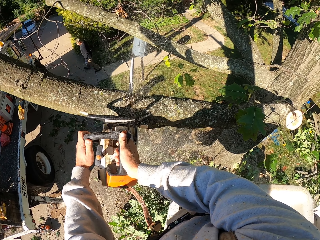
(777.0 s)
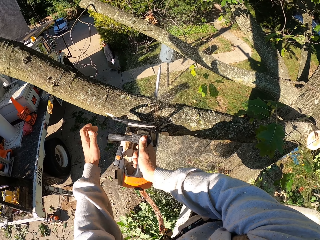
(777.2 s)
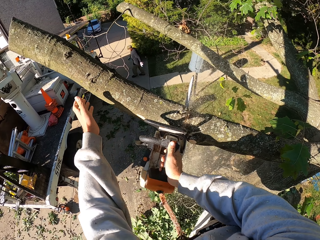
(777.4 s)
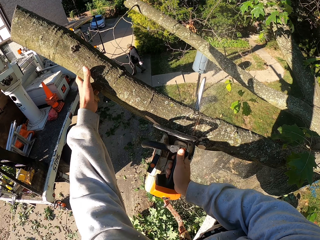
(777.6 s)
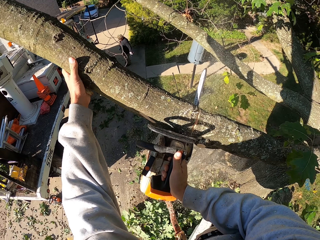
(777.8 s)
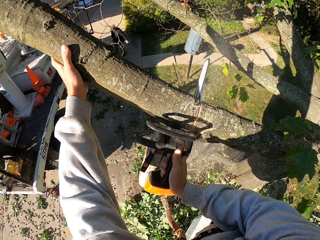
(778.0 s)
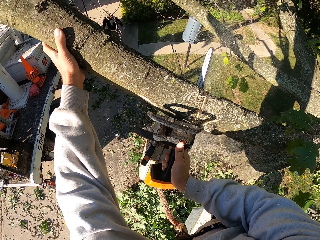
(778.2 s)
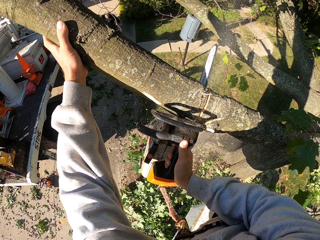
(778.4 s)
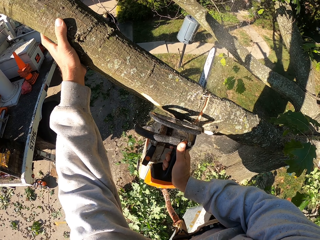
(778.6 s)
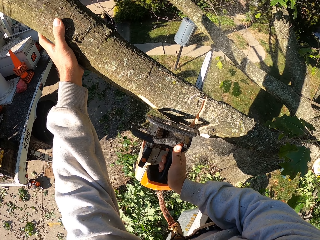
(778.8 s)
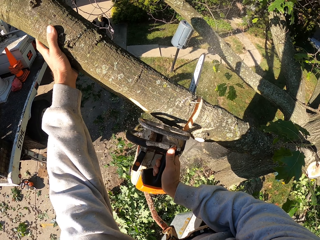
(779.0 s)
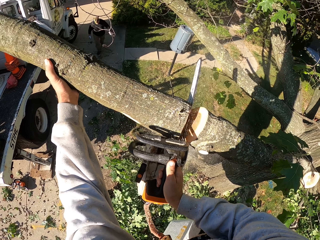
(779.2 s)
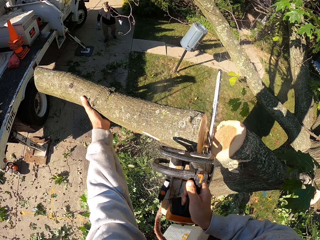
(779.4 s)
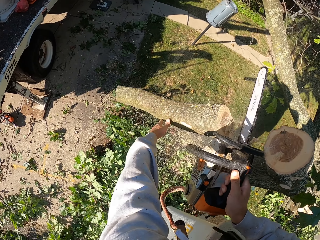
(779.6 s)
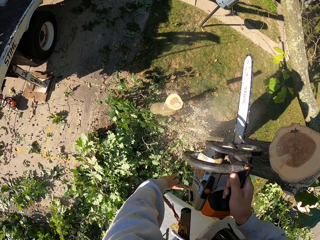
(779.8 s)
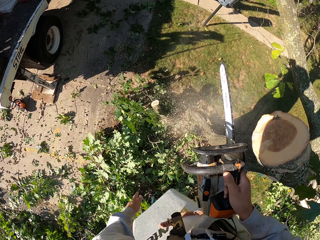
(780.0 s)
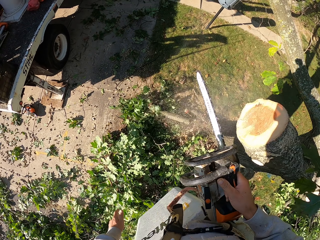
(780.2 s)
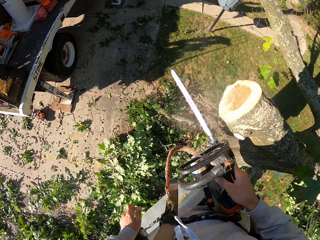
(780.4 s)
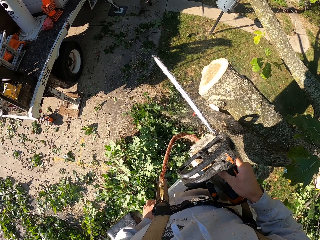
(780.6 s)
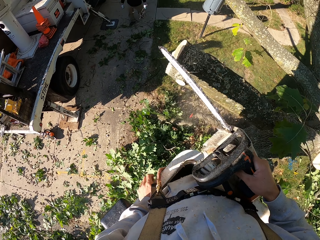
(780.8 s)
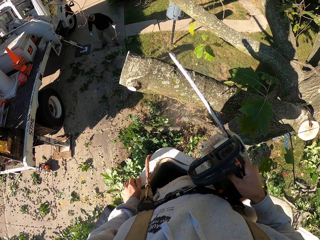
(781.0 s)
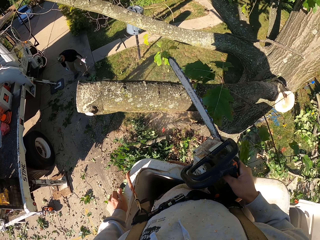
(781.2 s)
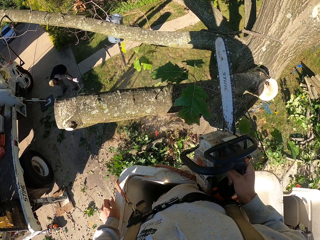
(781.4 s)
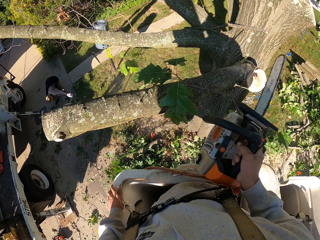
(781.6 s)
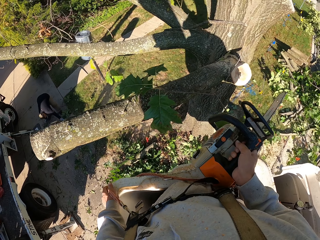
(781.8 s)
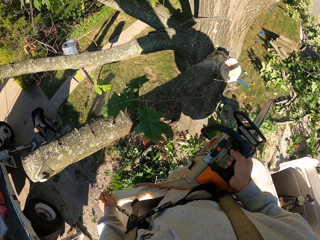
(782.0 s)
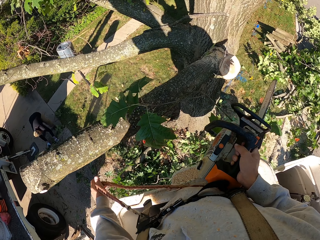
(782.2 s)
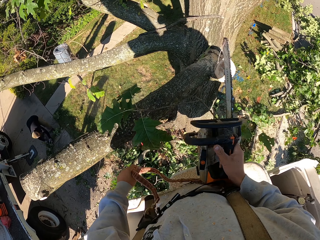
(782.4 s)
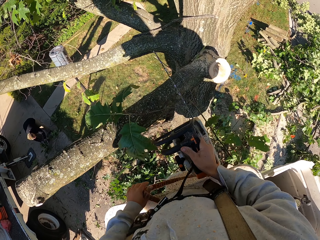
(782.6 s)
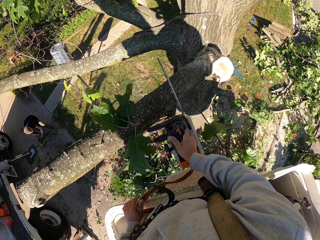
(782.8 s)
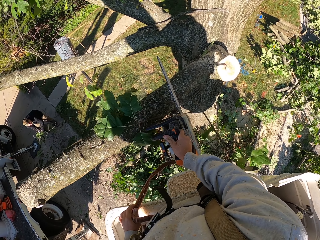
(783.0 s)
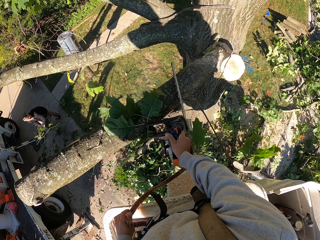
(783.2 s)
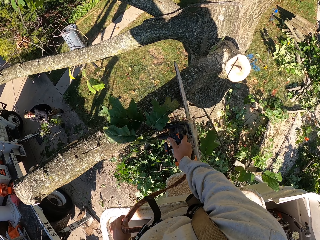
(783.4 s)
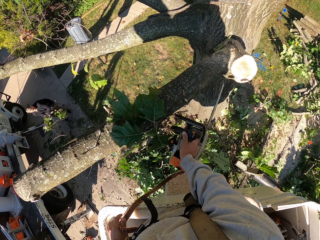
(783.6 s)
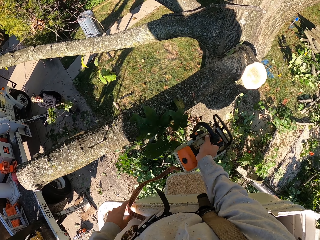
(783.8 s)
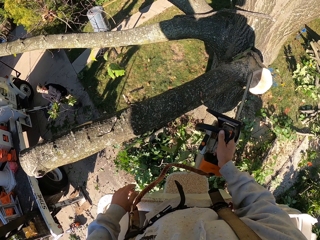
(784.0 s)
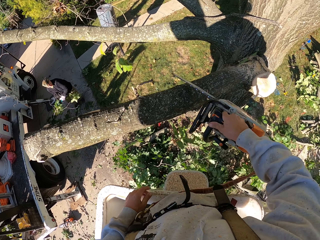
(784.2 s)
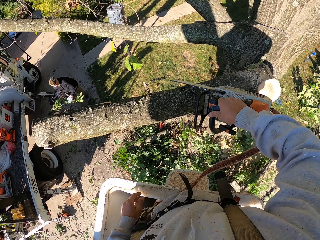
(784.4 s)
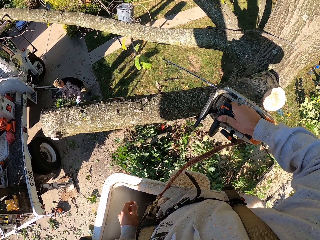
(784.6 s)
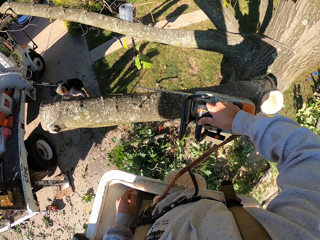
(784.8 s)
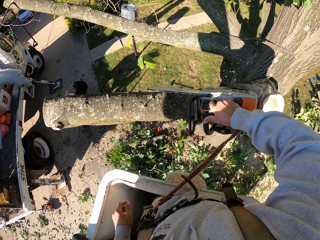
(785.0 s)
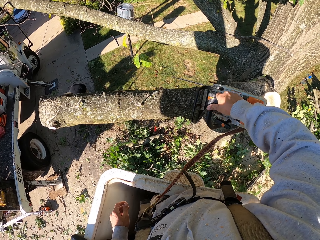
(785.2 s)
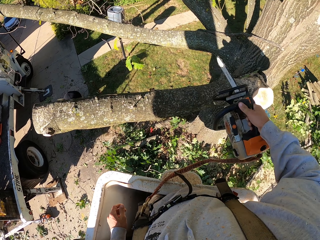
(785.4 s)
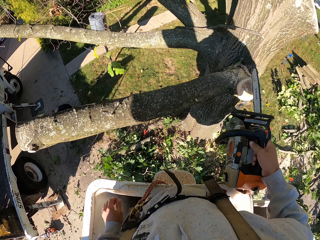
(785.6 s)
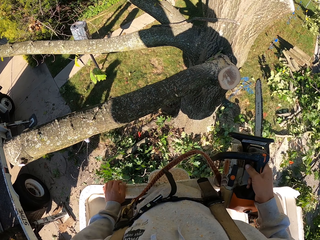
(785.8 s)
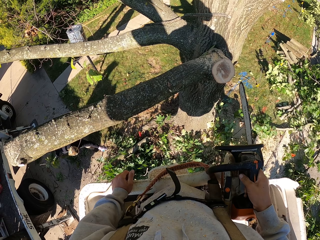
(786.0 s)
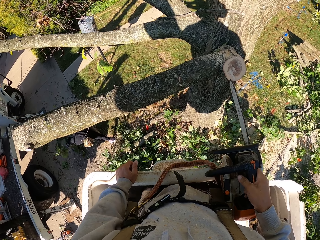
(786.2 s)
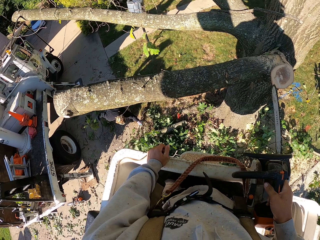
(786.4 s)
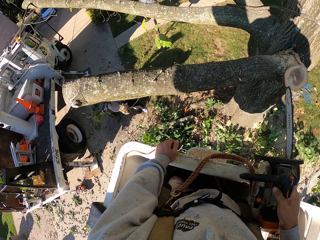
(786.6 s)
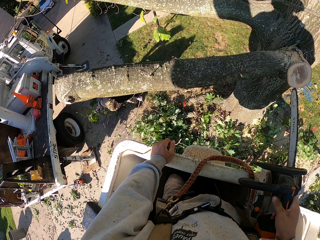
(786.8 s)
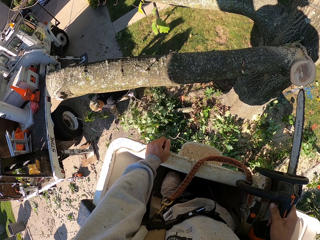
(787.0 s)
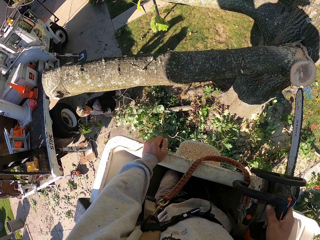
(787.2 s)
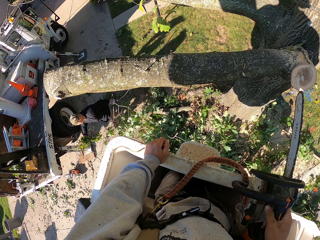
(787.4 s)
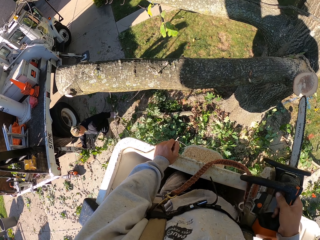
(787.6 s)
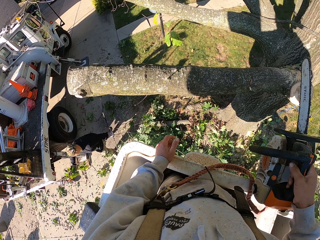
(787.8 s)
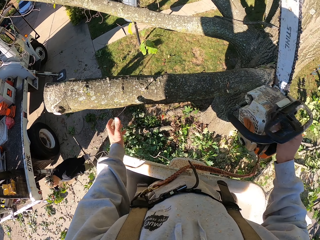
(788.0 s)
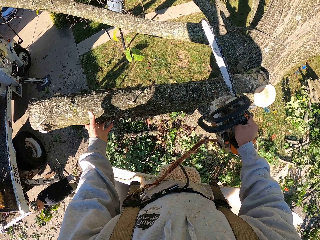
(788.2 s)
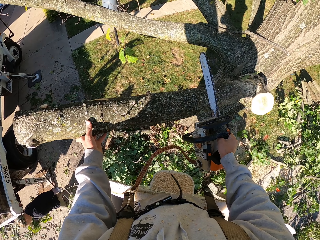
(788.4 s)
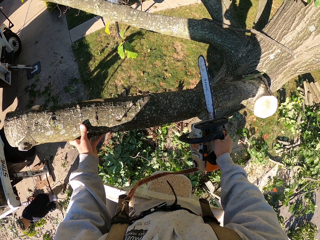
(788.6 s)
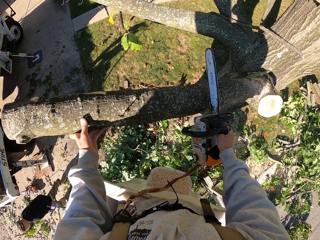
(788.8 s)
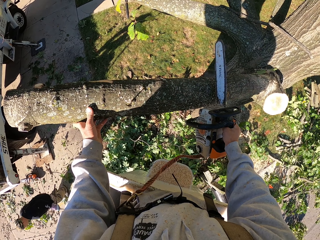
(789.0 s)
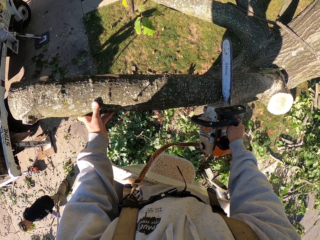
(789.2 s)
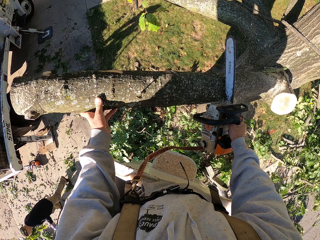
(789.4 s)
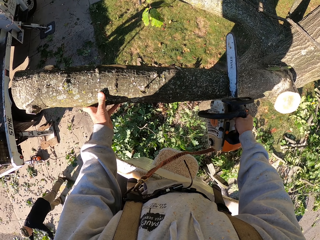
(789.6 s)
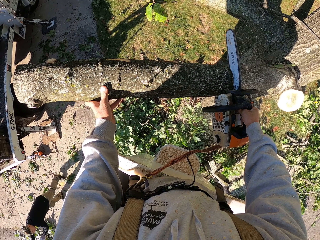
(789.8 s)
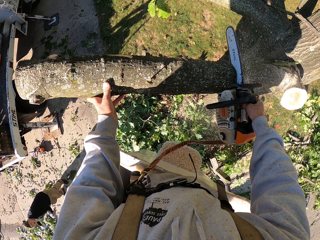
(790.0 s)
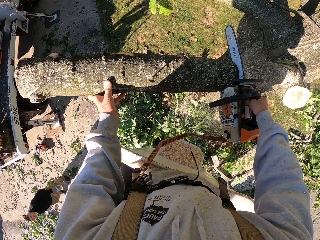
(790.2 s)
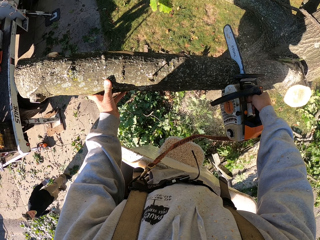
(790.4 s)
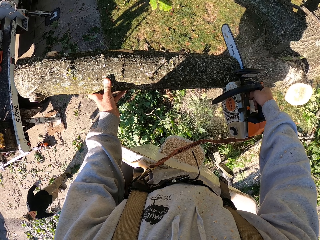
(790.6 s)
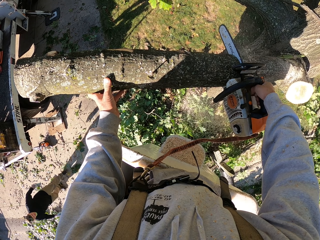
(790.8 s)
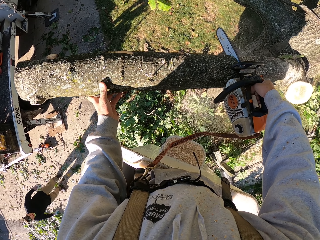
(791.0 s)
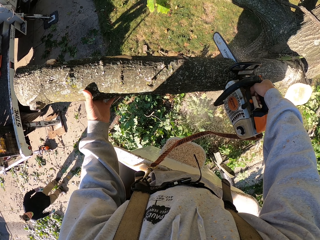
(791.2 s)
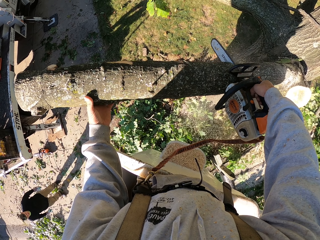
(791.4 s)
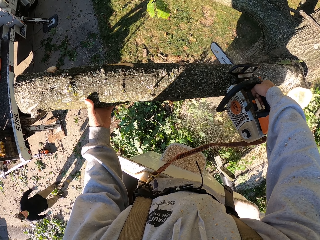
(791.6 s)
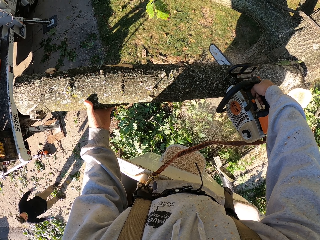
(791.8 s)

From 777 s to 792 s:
The camera wearer holds the branch of the tree with his left hand. He drops a log on the ground. He places his left hand on the carriage of the aerial lift. He removes a rope from the carriage of the aerial lift with his left hand. The man picks the branches from the ground with his hands. The camera wearer cuts a twig from the tree with the chain saw in his right hand. He cuts a twig from the tree again. He places his left hand on the carriage of the aerial lift. He holds the branch with his left hand. He cuts the branch from the tree with the chain saw in his right hand. The man throws the branches in his hands to the ground.

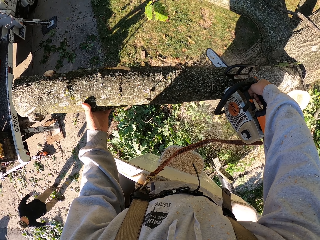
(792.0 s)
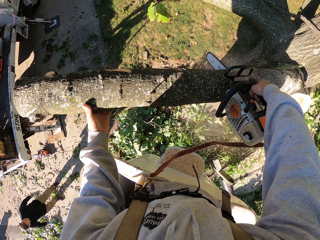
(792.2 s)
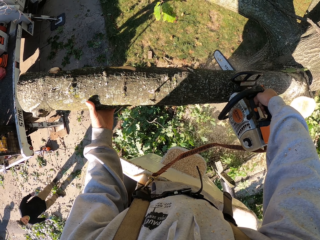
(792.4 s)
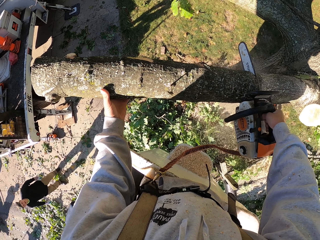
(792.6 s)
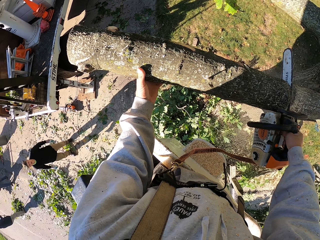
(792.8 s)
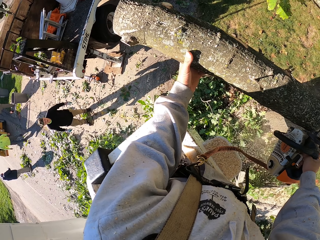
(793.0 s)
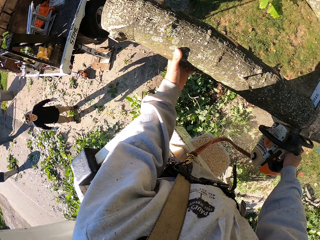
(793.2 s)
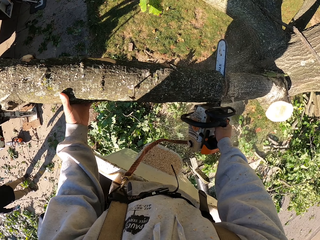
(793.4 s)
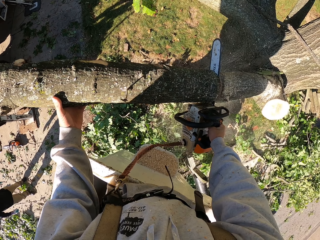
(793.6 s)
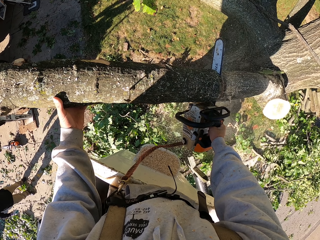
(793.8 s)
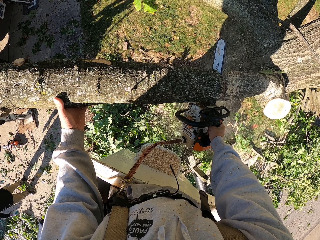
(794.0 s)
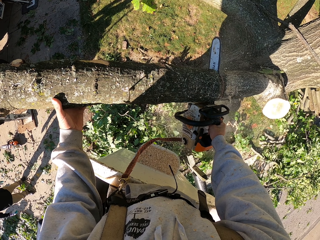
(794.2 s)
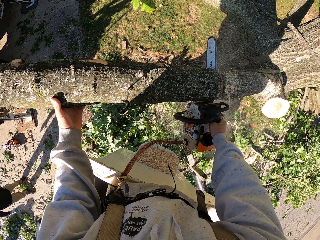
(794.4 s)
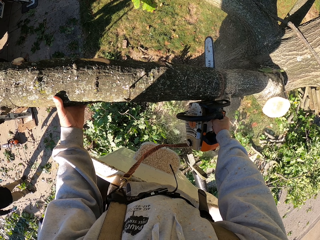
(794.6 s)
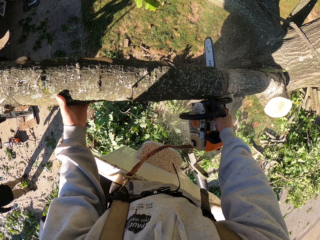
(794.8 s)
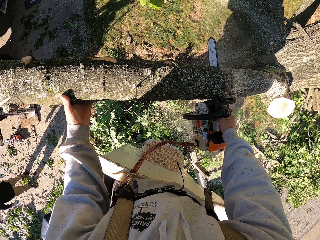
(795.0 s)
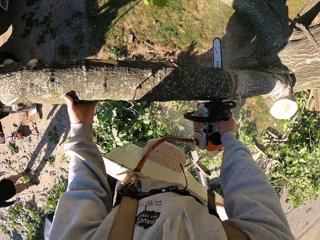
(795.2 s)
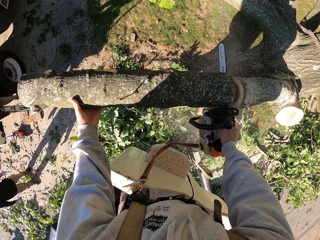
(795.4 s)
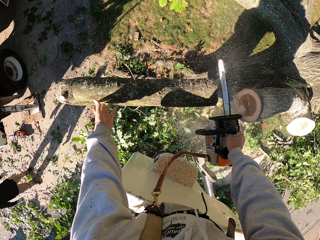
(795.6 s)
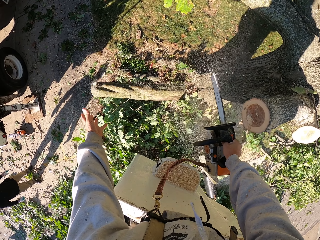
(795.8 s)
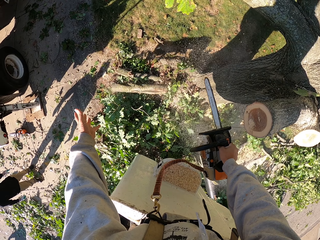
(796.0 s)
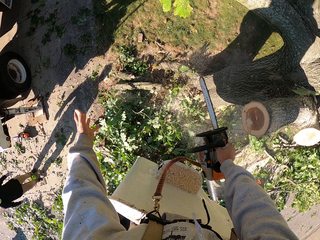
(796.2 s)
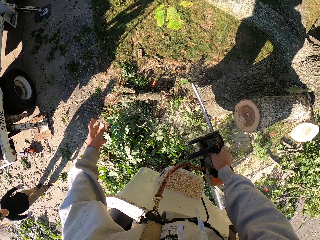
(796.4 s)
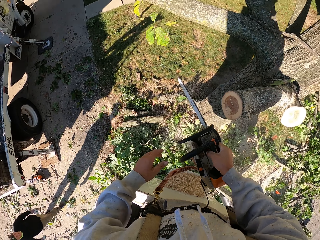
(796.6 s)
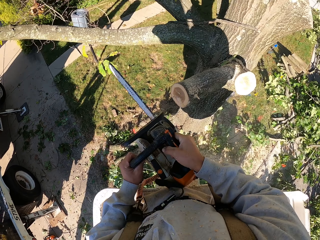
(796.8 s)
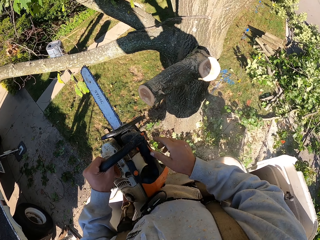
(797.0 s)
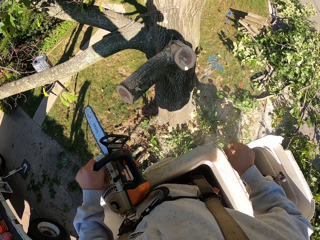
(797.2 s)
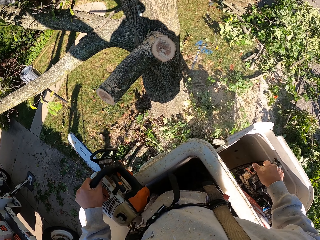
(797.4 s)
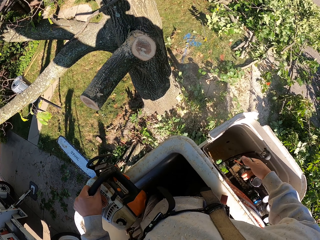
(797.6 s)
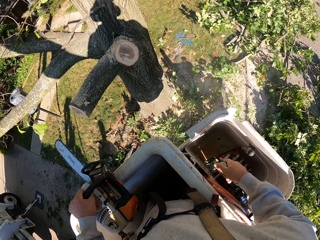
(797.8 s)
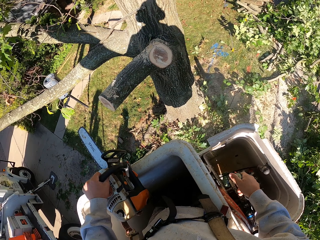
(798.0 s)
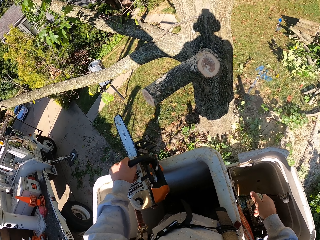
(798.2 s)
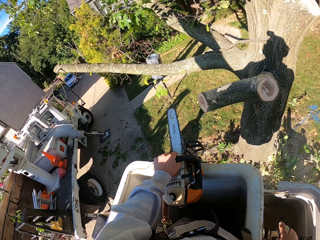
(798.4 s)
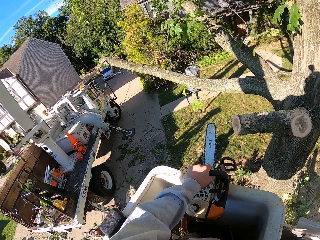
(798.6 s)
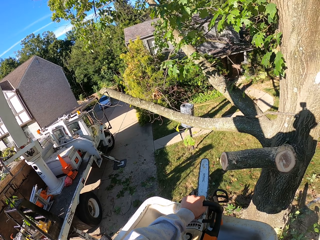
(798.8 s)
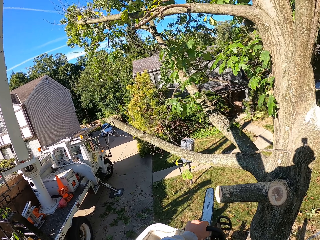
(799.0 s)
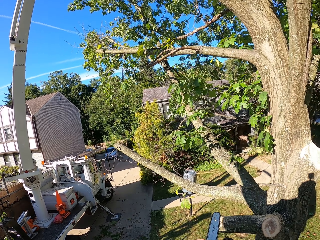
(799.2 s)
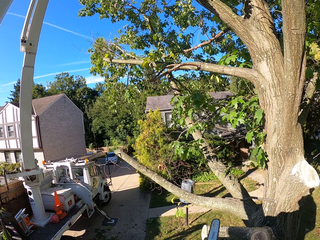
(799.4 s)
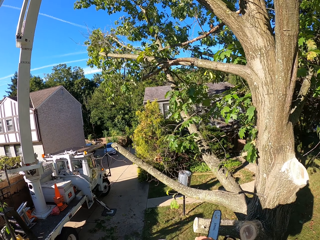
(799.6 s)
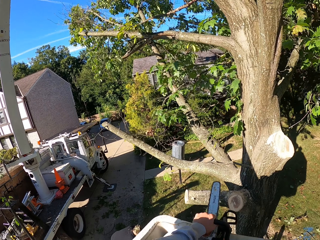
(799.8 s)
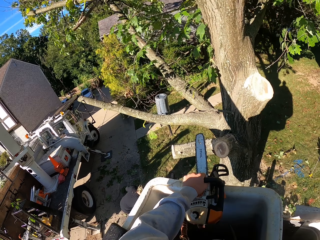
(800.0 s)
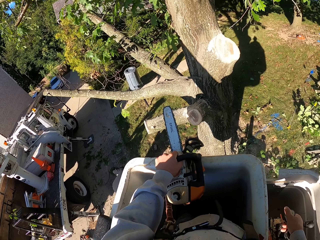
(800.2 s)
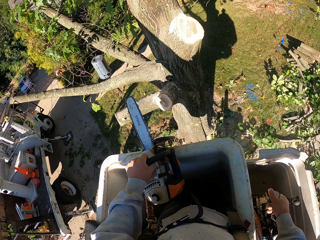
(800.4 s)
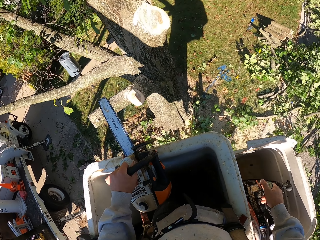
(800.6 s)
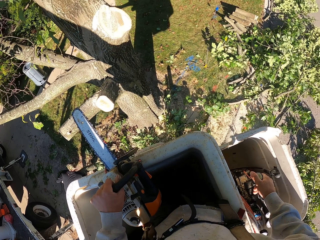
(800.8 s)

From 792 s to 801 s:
The camera wearer drops a log on the ground. He passes the chain saw from his right hand to his left hand. He operates the lever of the aerial lift with his right hand. He places the chain saw in his left hand on the carriage of the aerial lift. He lifts up the crane.
